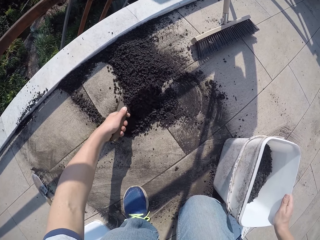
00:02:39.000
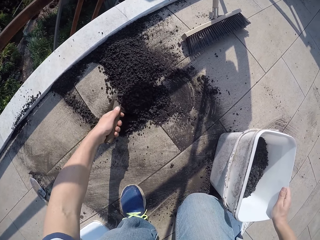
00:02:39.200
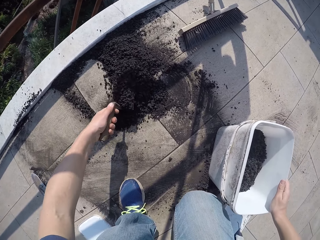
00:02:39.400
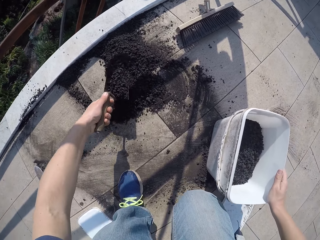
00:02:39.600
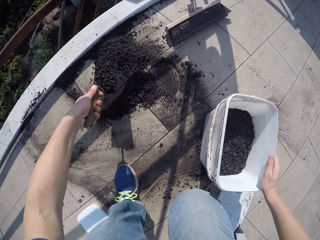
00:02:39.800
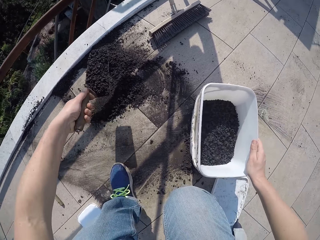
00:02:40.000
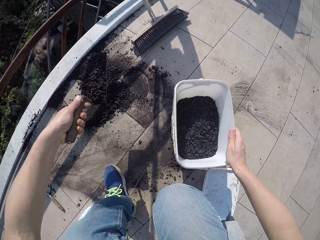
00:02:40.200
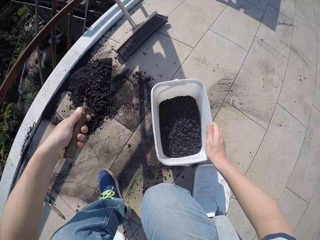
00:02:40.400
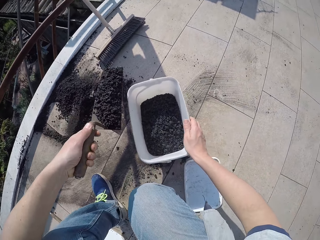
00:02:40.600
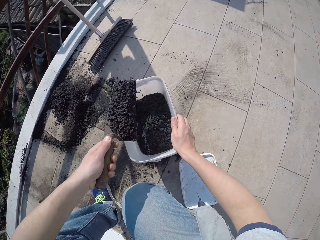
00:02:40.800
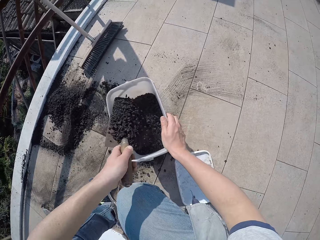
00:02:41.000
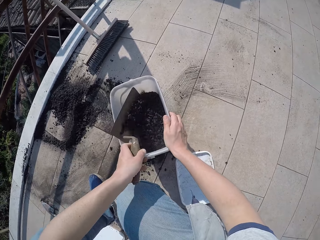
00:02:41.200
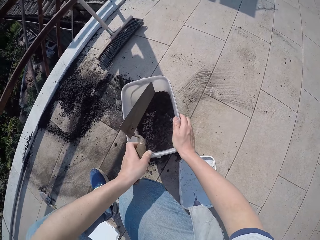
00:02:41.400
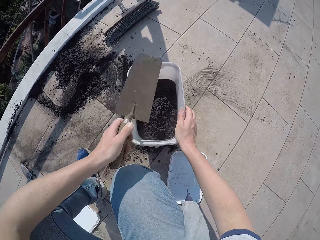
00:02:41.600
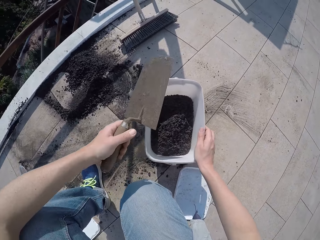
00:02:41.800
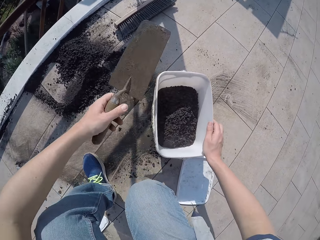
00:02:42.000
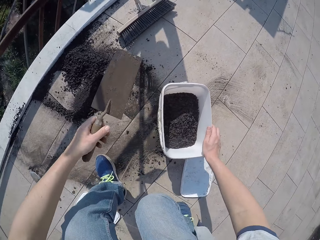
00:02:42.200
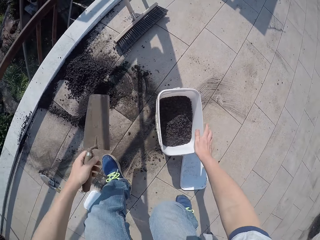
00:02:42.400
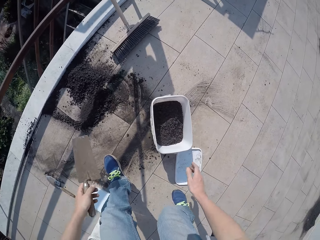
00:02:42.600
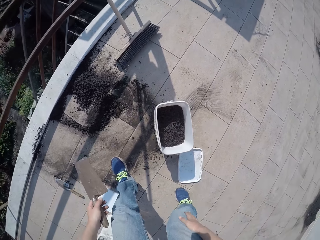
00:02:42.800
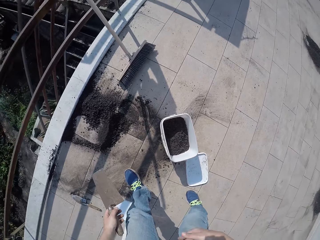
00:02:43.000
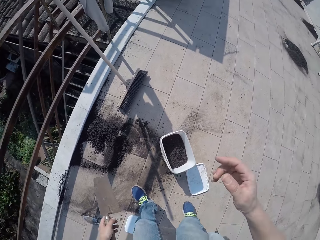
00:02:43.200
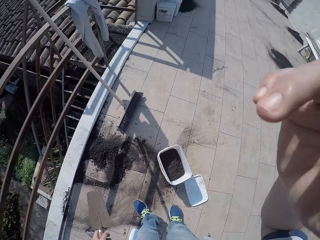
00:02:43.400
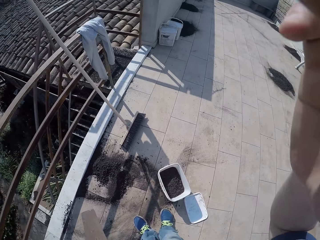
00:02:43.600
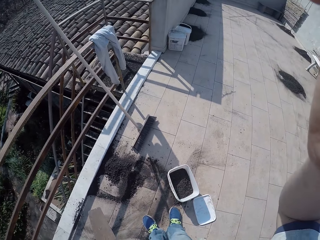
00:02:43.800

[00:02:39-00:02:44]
The camera wearer puts the manure in the bucket. They hold the shovel.
